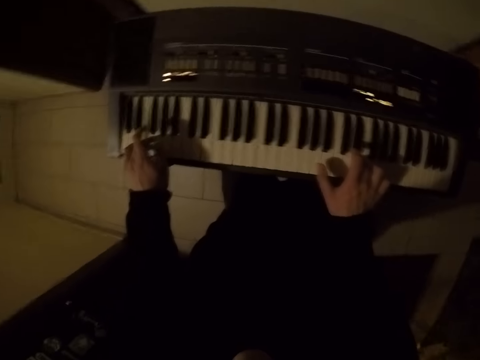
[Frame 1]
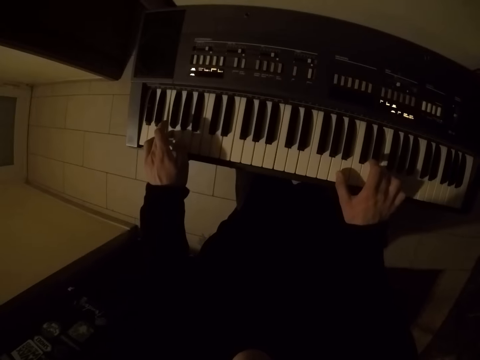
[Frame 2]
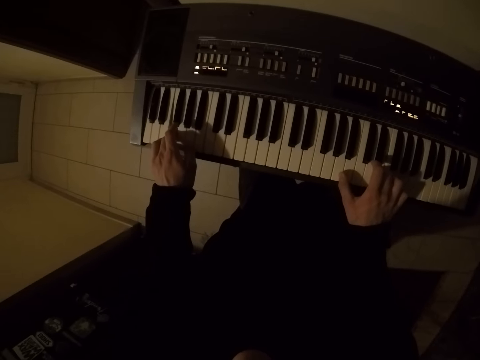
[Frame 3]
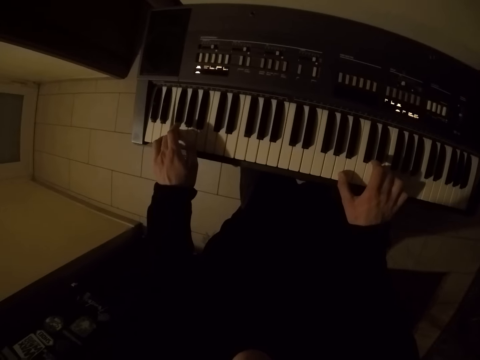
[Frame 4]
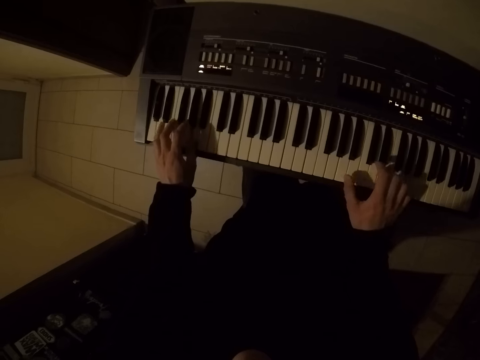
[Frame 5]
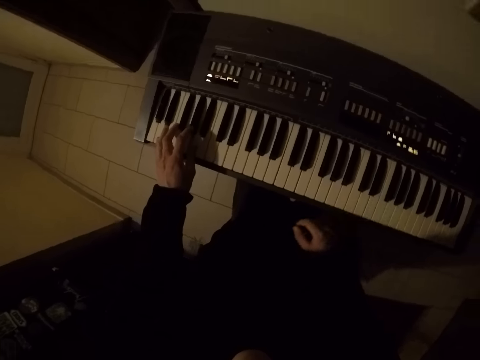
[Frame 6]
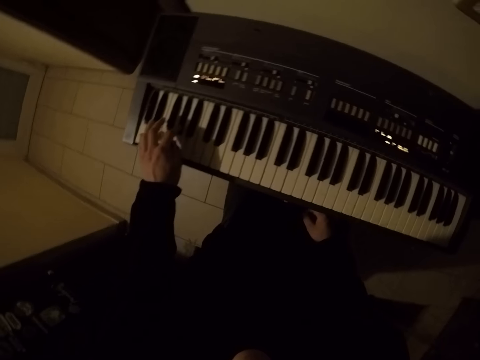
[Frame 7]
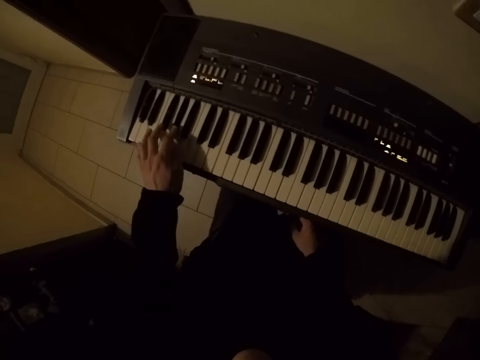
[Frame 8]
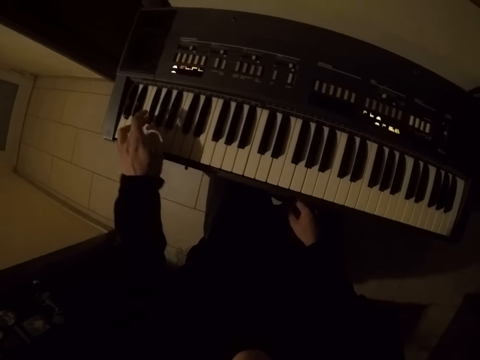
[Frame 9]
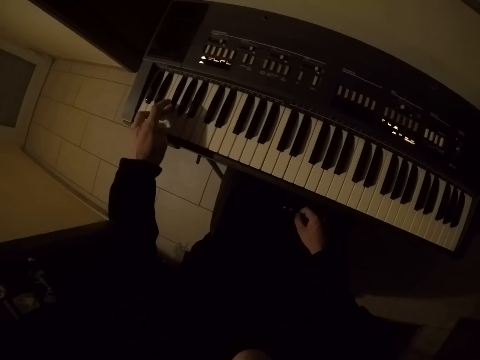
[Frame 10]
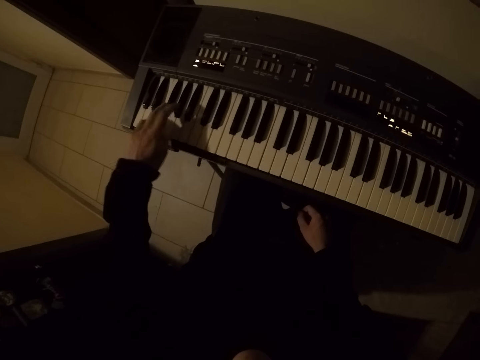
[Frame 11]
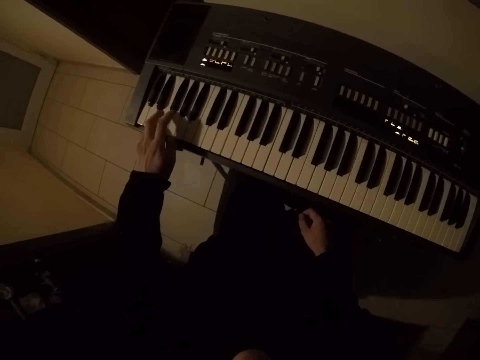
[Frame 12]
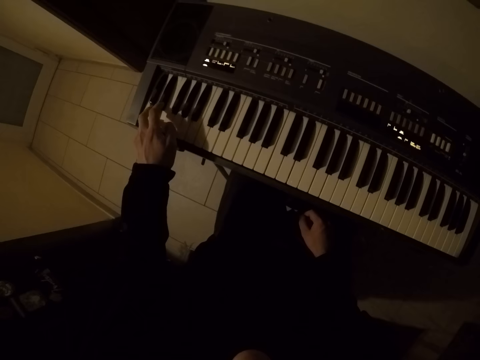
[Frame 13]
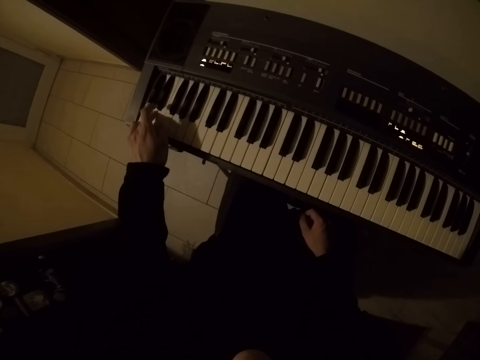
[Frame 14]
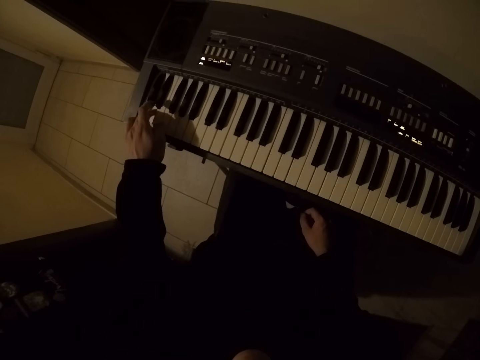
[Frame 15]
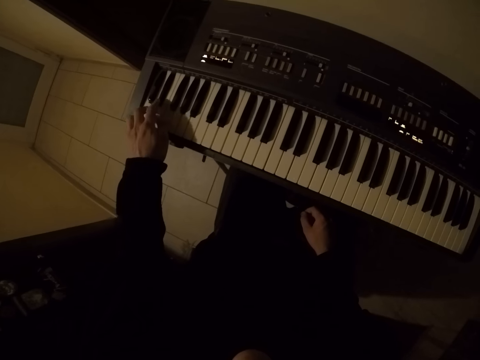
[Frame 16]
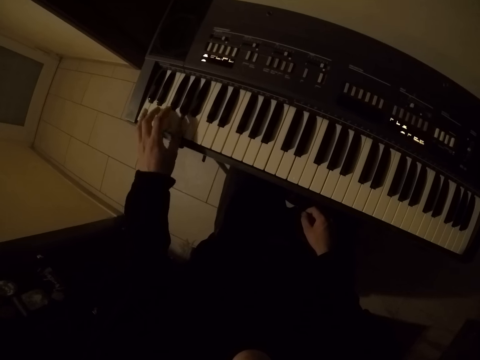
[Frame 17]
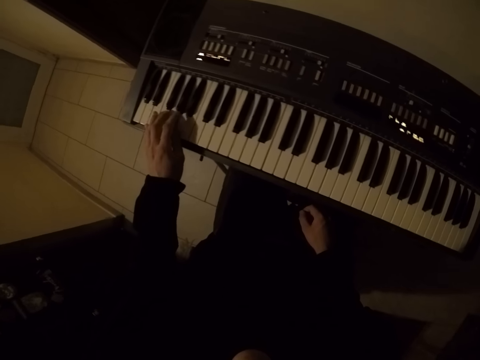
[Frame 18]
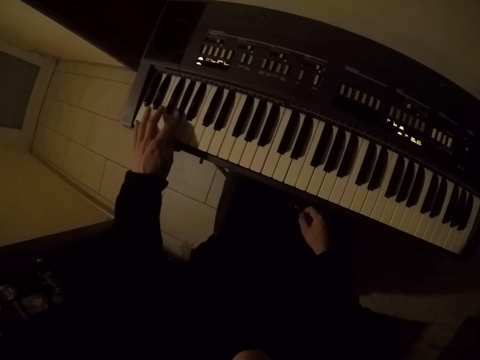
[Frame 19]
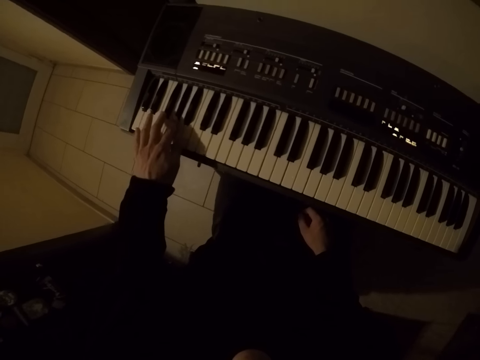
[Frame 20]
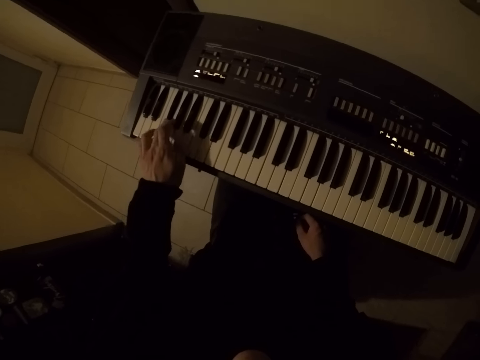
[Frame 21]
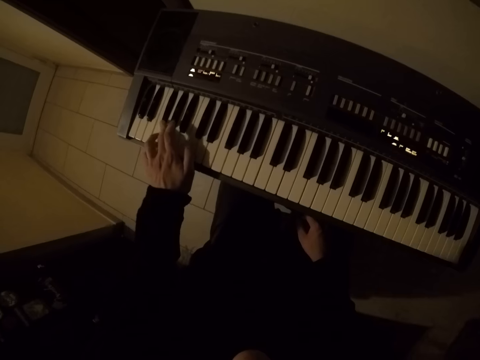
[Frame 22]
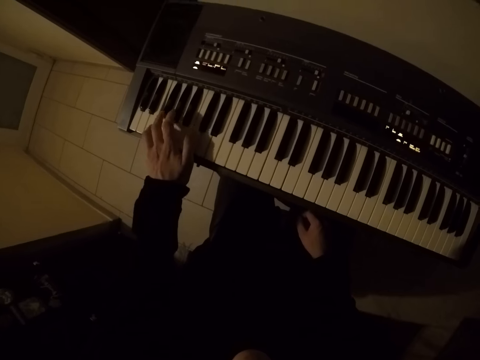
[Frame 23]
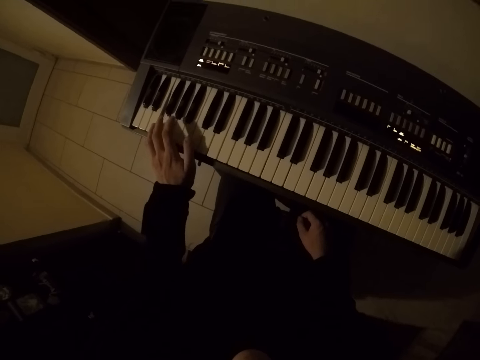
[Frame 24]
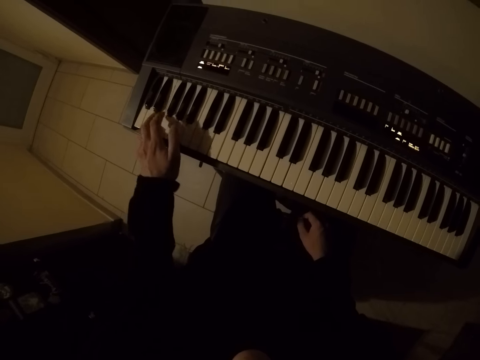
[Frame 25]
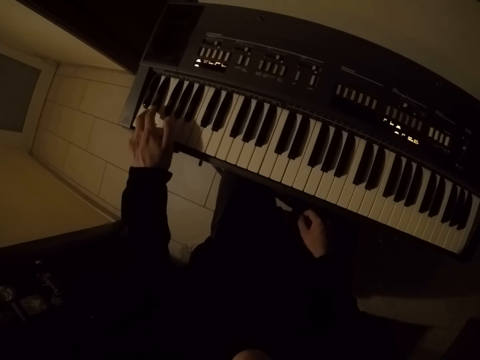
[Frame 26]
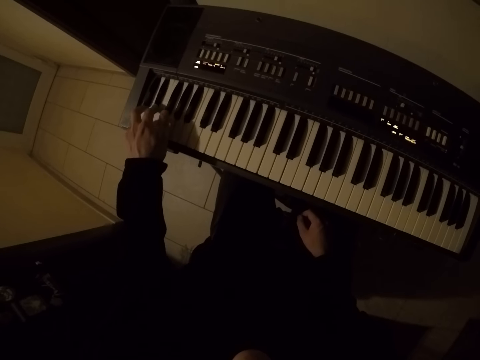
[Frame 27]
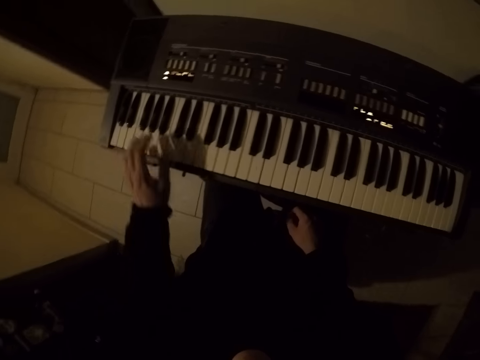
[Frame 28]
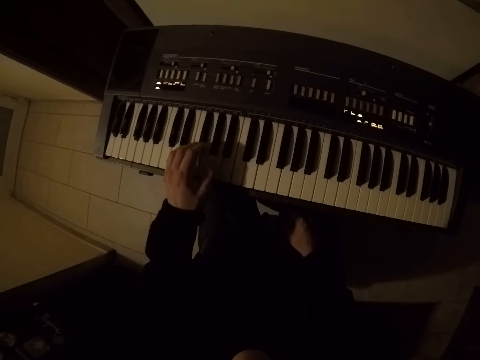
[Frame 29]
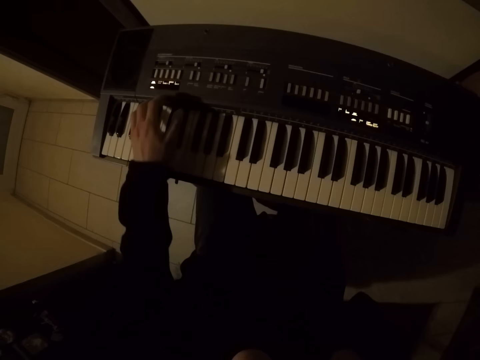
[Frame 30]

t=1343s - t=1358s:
The camera wearer plays the piano with his left hand.

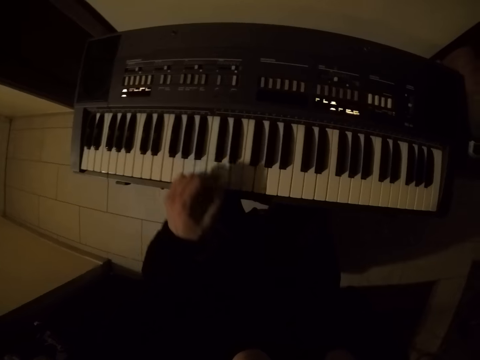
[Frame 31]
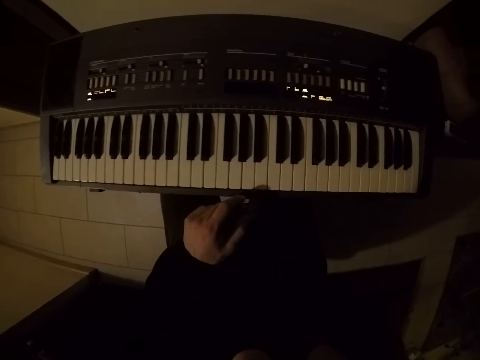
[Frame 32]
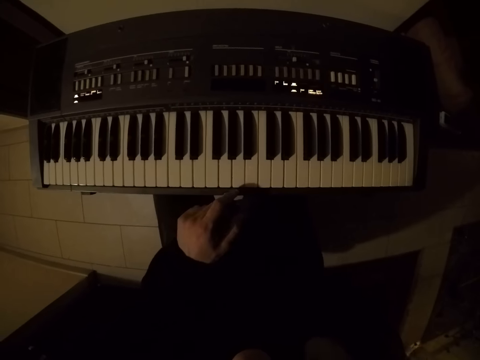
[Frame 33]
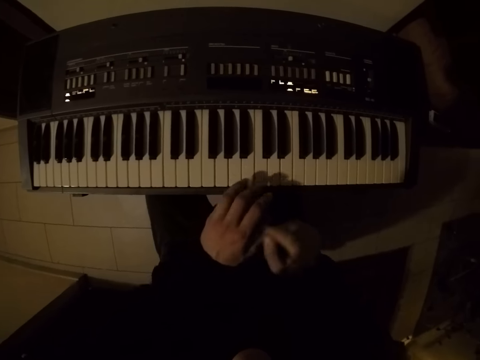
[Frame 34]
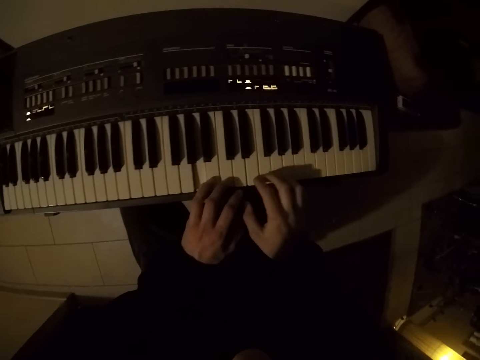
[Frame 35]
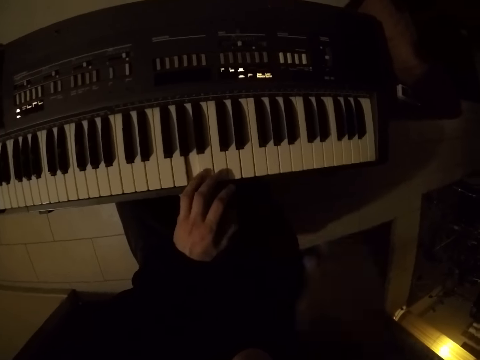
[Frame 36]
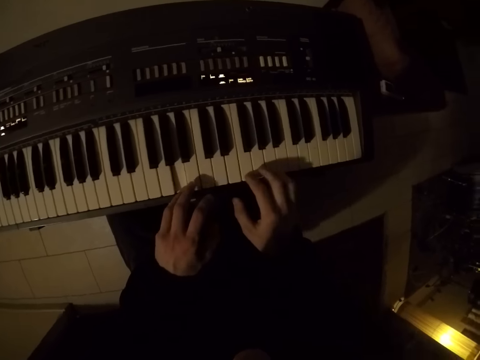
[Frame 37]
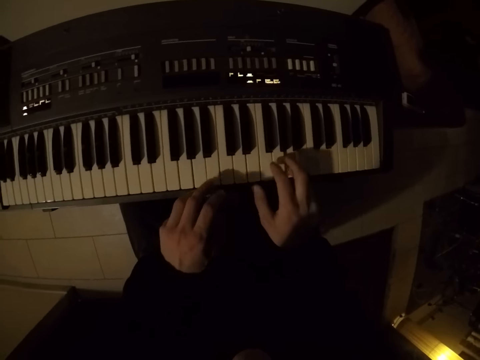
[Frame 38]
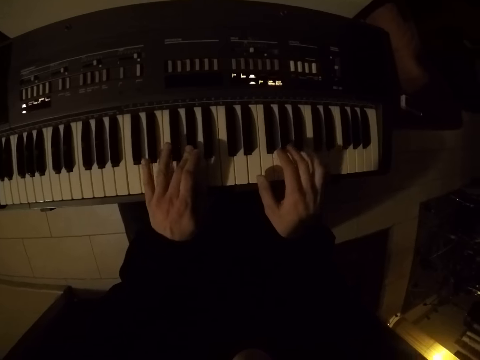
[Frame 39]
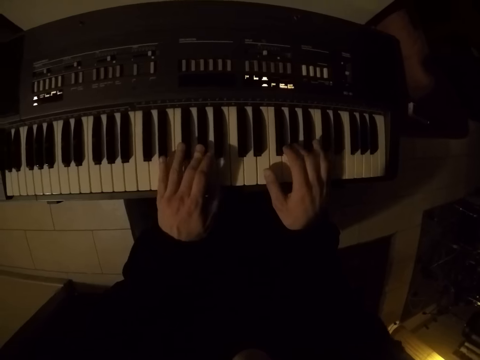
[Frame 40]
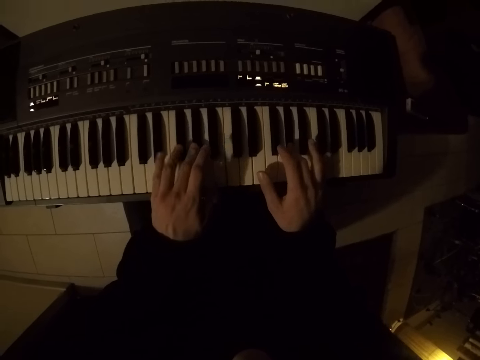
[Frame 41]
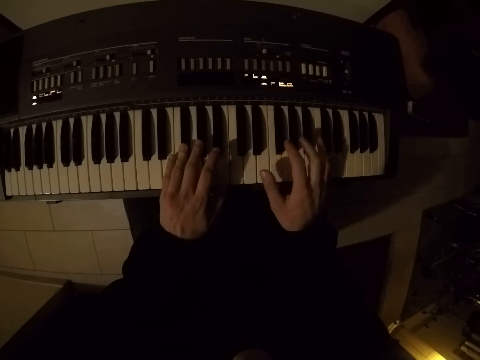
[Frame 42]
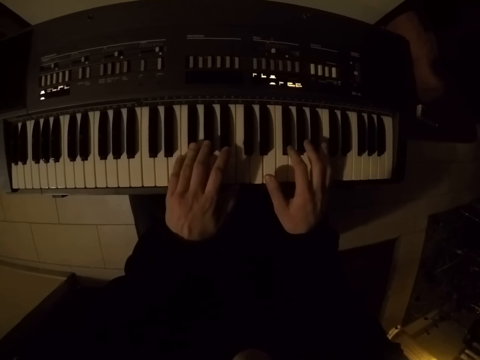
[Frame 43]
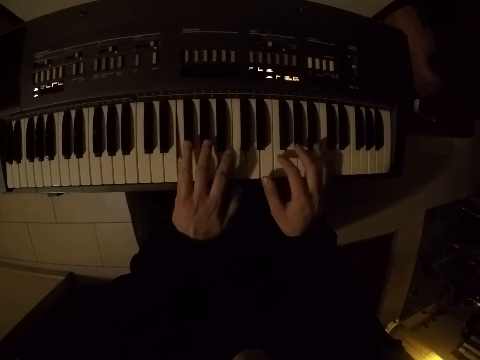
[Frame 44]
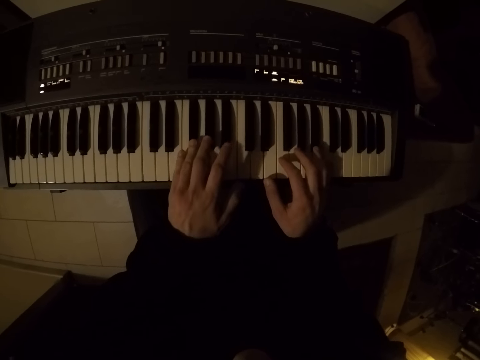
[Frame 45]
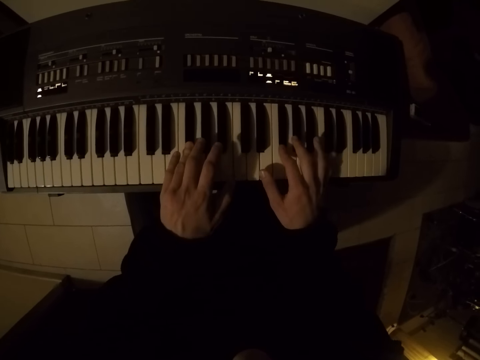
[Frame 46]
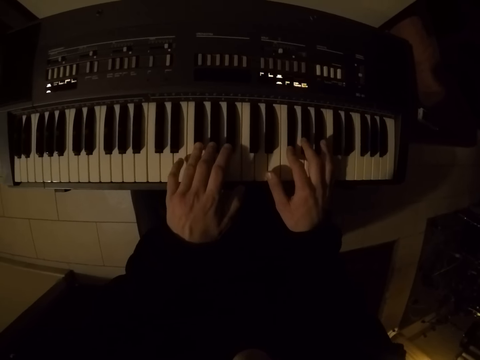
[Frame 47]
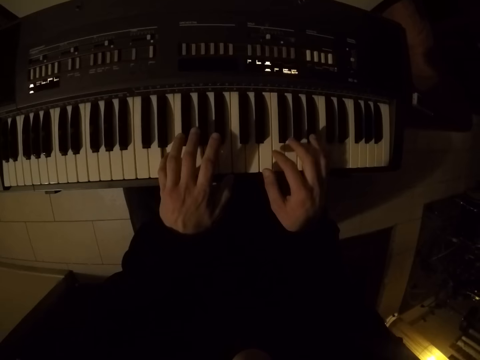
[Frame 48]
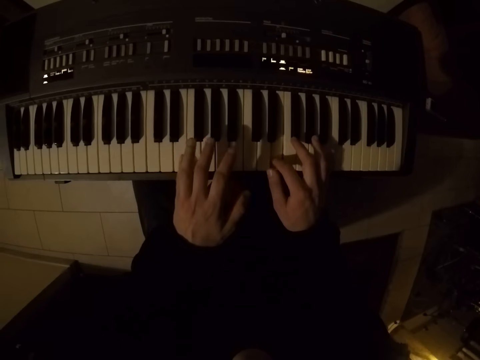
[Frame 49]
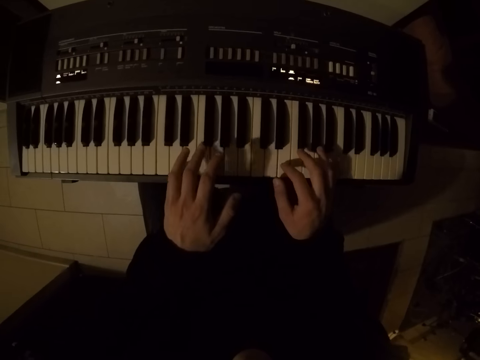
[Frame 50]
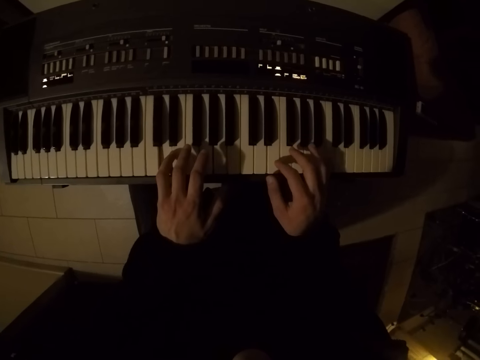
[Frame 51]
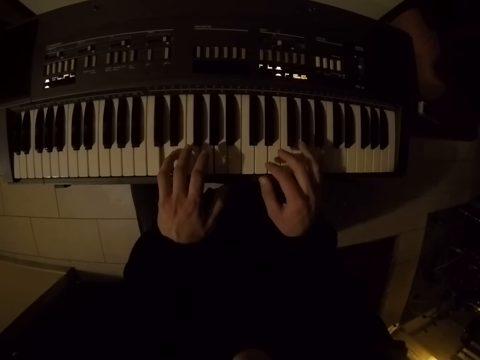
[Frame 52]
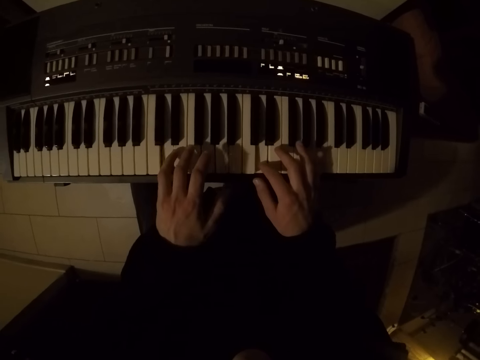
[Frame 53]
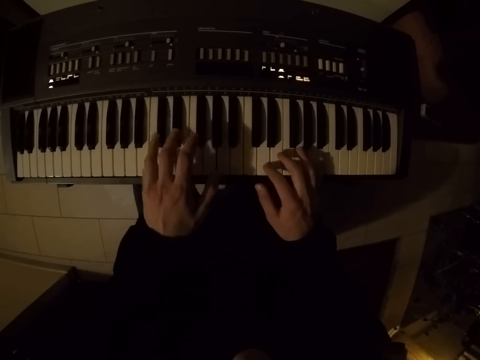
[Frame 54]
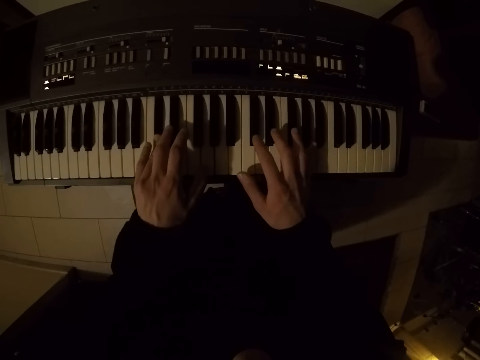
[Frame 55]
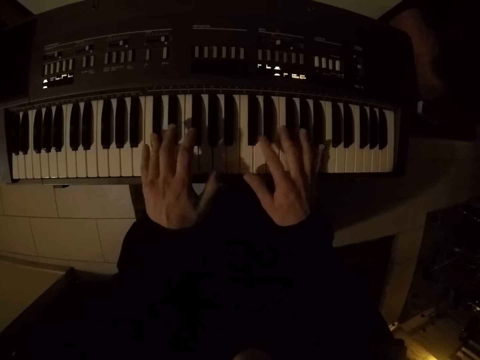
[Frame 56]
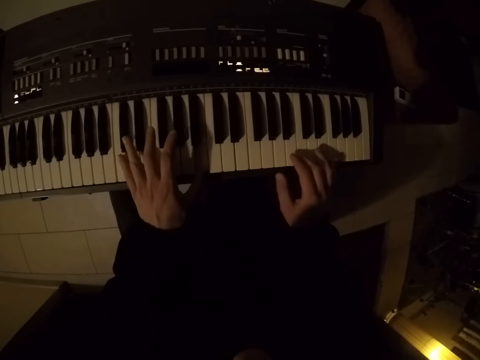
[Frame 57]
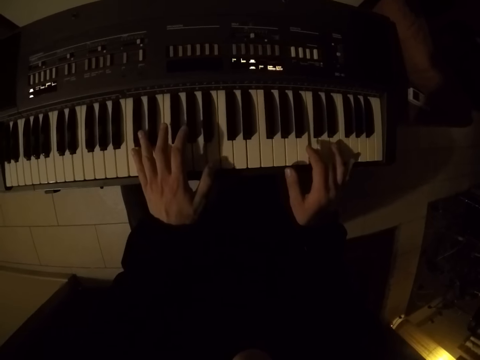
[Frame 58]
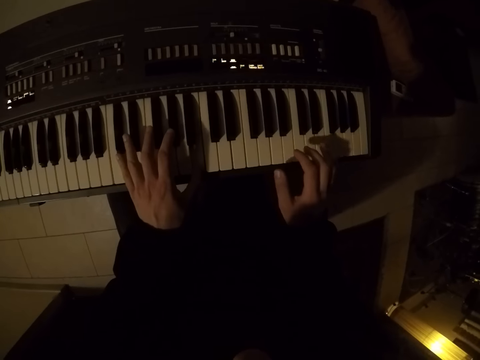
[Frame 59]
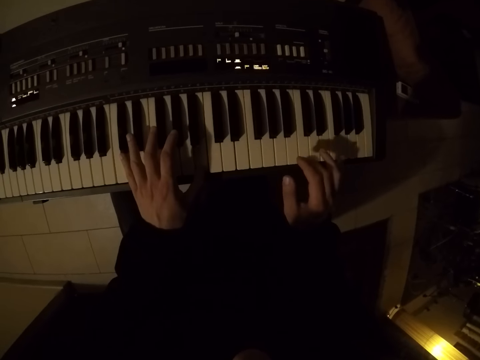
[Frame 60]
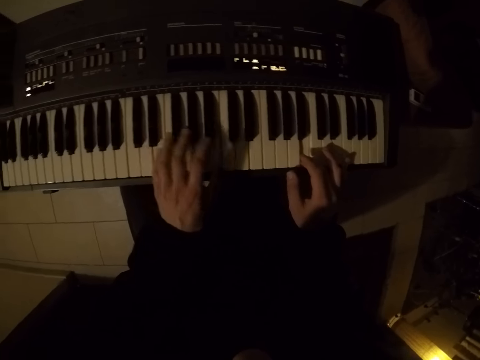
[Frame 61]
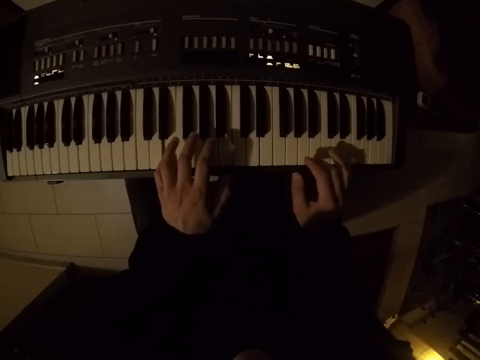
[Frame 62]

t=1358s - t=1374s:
The camera wearer plays the piano with both hands.
